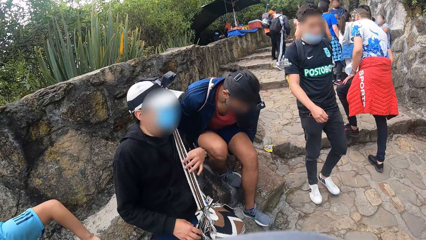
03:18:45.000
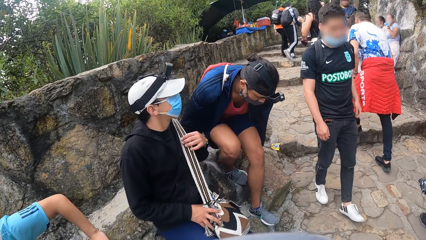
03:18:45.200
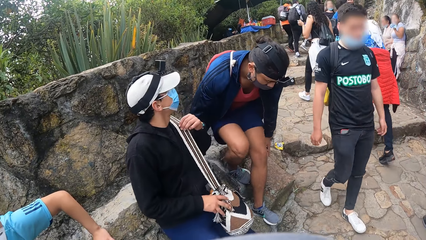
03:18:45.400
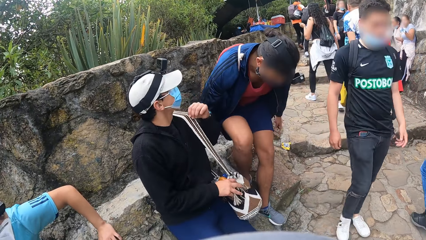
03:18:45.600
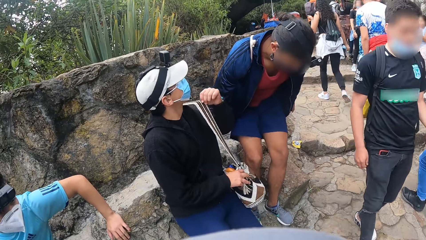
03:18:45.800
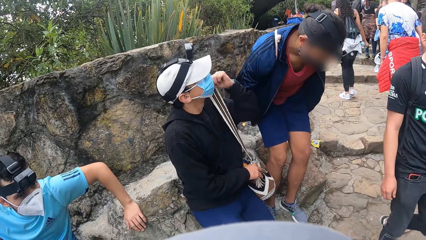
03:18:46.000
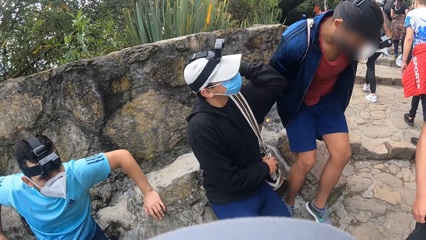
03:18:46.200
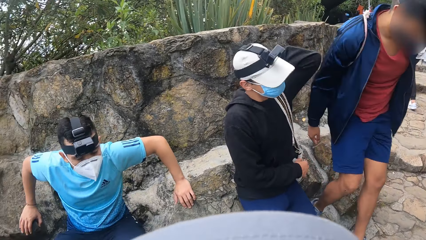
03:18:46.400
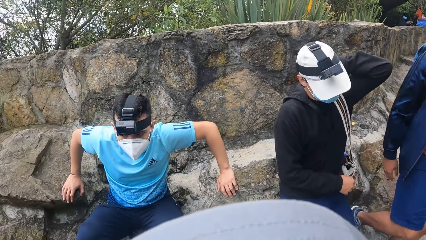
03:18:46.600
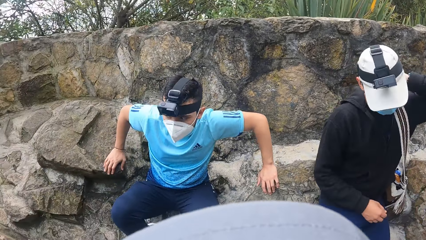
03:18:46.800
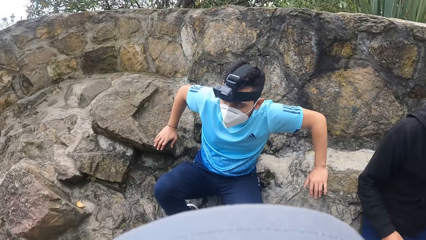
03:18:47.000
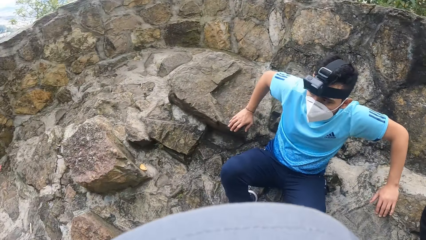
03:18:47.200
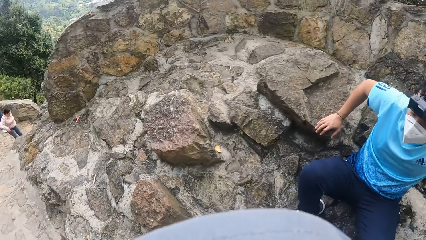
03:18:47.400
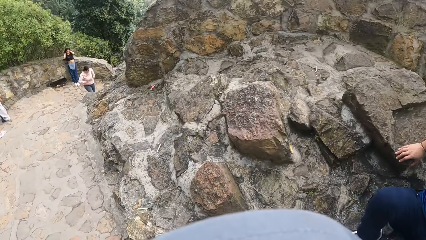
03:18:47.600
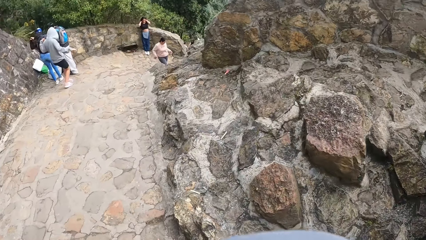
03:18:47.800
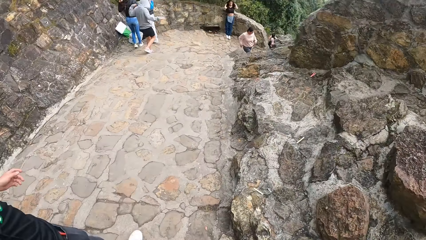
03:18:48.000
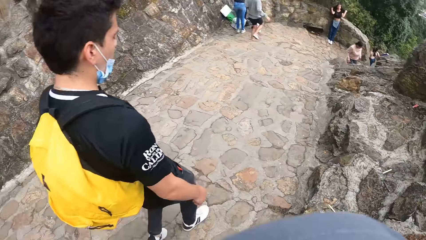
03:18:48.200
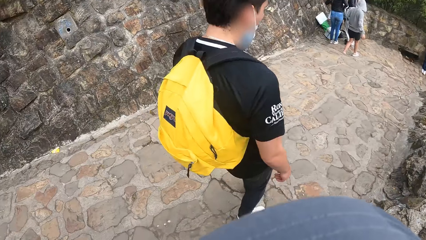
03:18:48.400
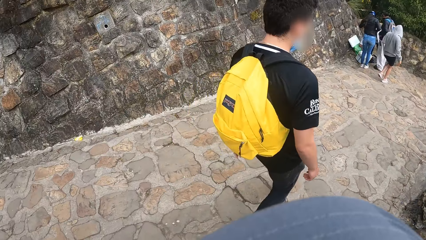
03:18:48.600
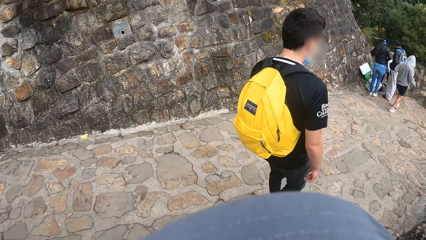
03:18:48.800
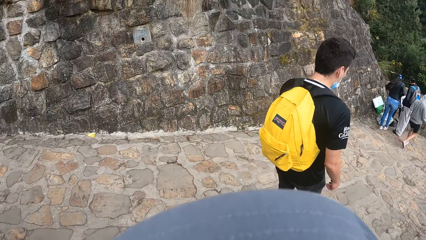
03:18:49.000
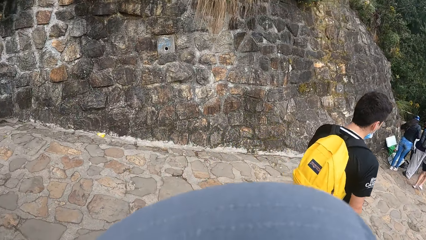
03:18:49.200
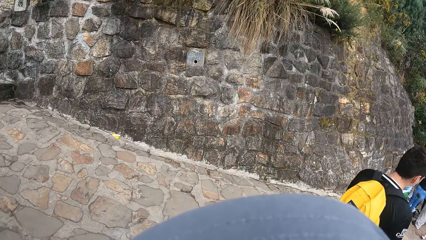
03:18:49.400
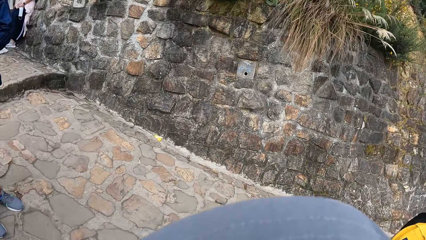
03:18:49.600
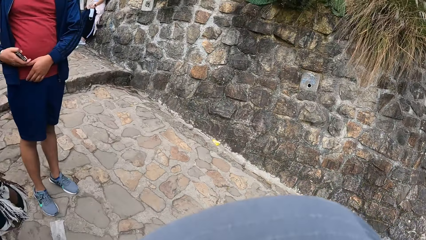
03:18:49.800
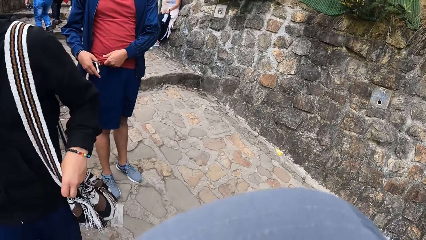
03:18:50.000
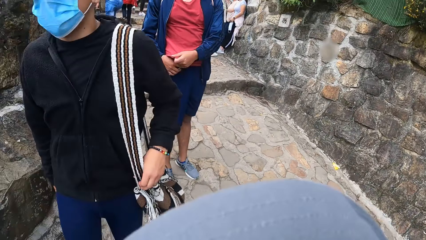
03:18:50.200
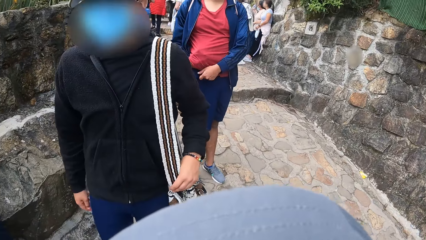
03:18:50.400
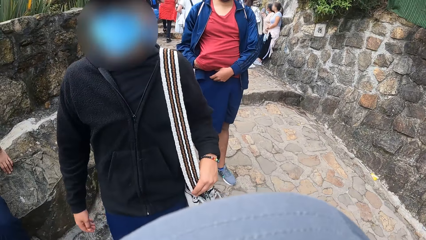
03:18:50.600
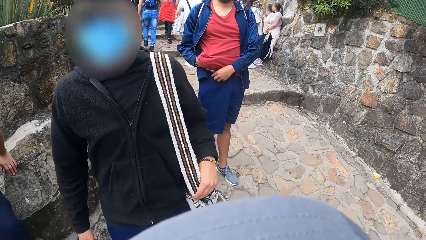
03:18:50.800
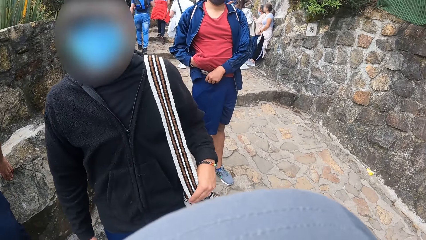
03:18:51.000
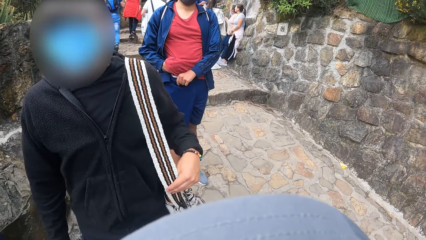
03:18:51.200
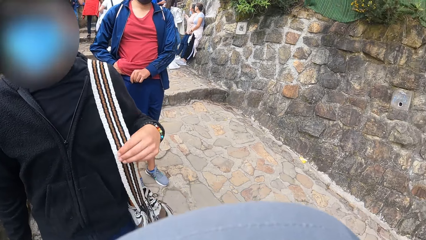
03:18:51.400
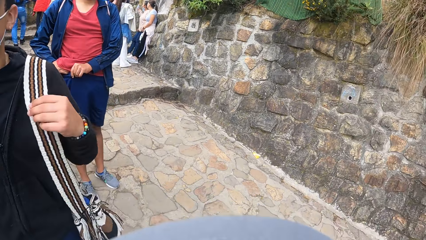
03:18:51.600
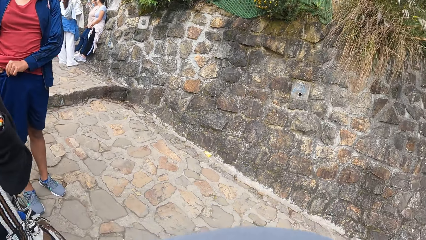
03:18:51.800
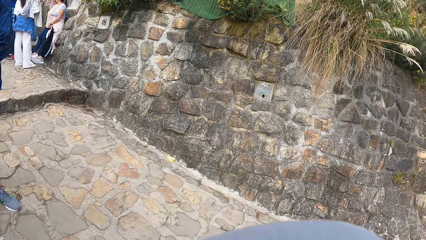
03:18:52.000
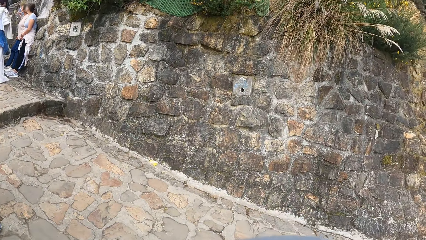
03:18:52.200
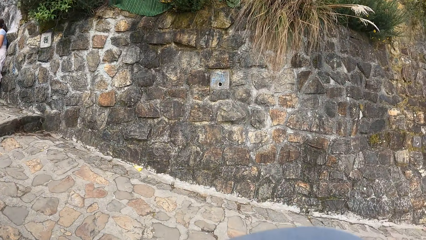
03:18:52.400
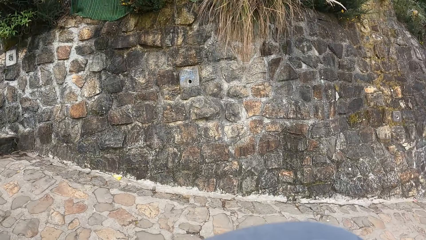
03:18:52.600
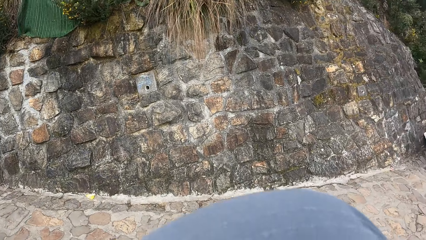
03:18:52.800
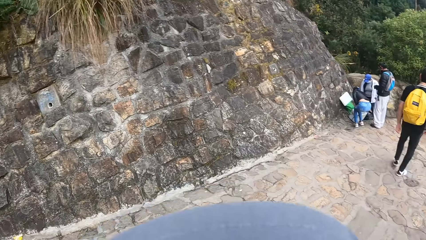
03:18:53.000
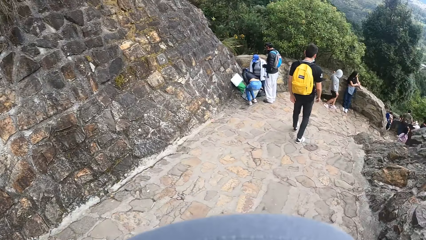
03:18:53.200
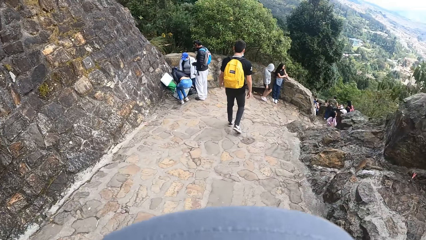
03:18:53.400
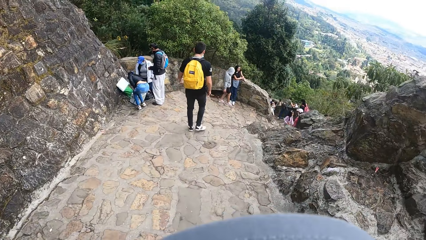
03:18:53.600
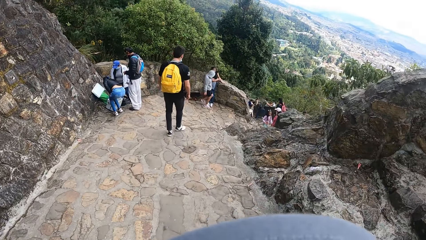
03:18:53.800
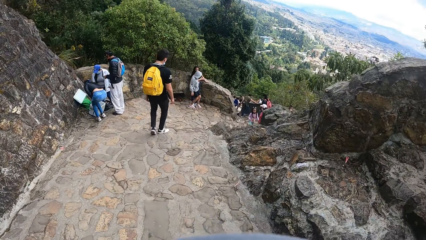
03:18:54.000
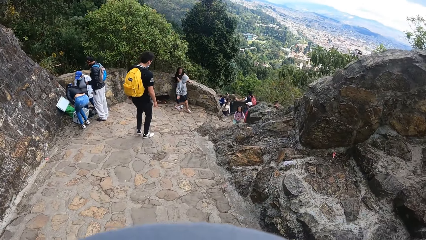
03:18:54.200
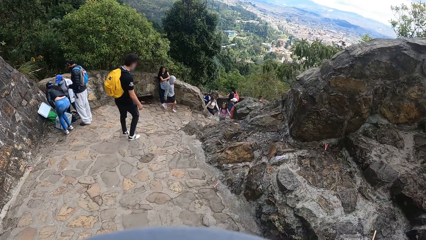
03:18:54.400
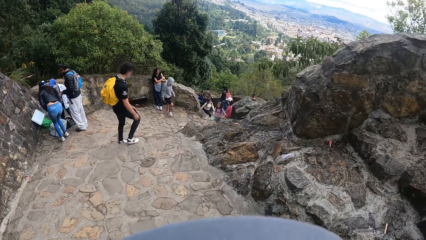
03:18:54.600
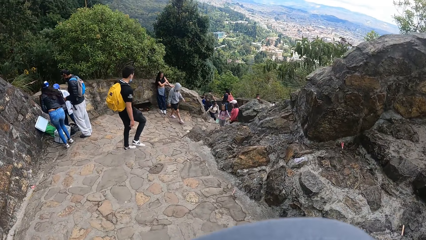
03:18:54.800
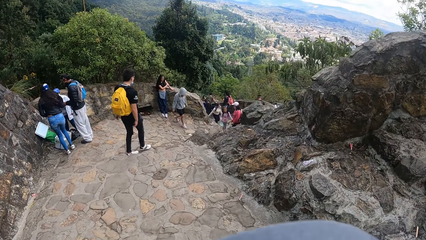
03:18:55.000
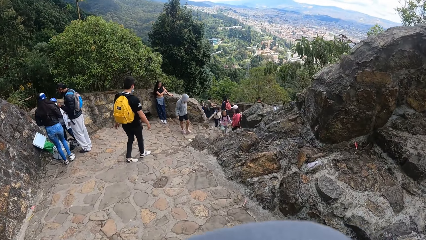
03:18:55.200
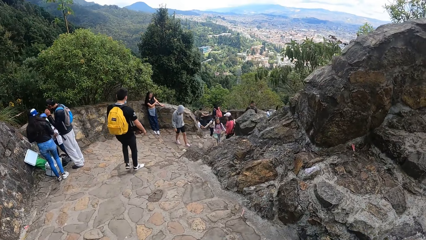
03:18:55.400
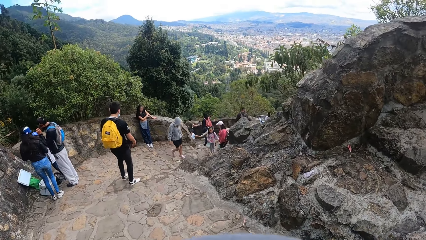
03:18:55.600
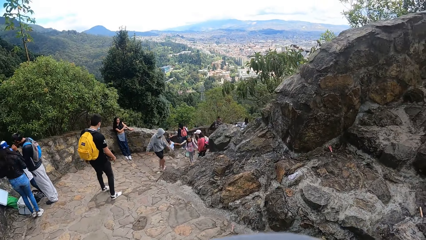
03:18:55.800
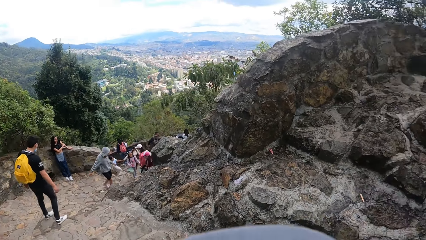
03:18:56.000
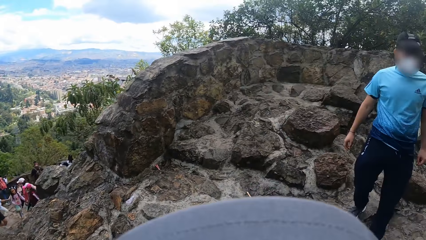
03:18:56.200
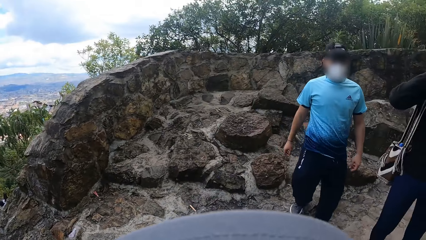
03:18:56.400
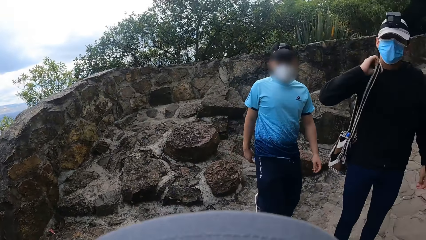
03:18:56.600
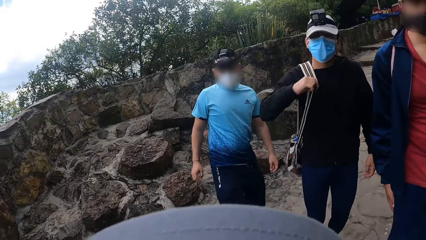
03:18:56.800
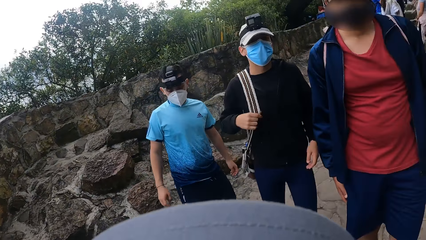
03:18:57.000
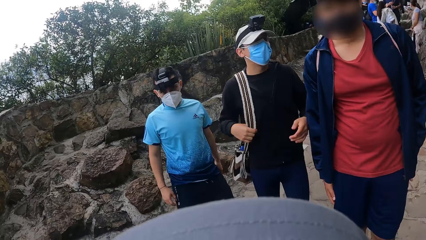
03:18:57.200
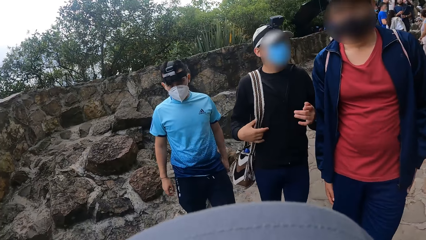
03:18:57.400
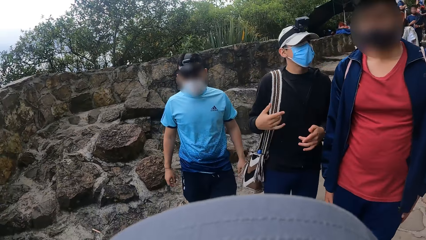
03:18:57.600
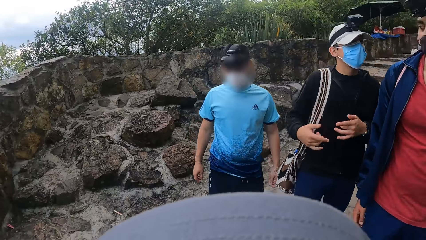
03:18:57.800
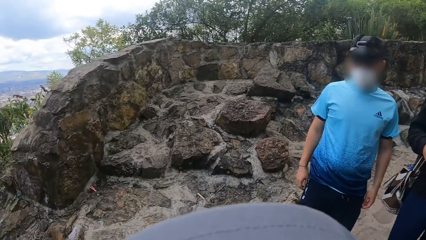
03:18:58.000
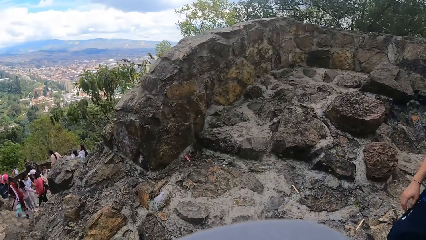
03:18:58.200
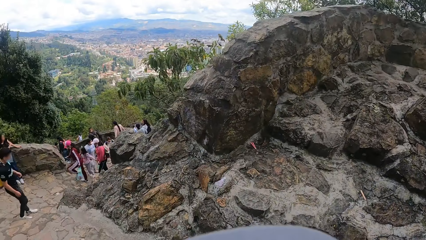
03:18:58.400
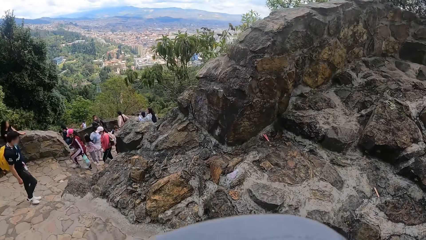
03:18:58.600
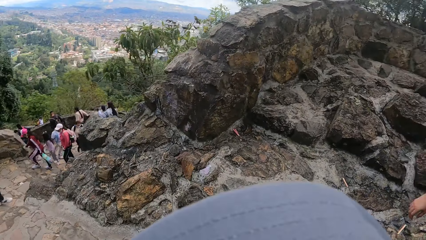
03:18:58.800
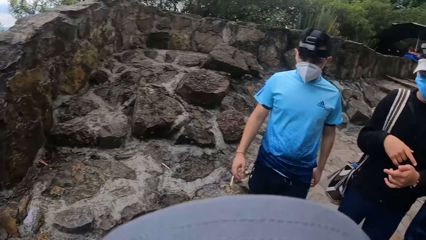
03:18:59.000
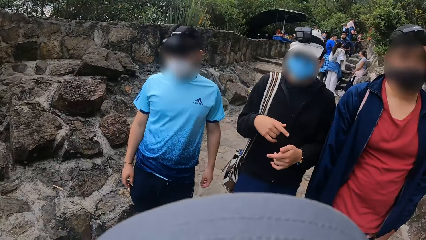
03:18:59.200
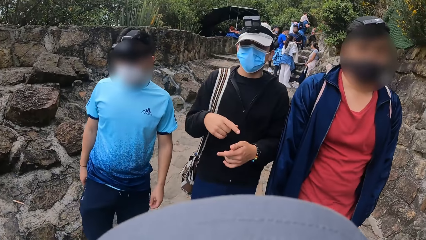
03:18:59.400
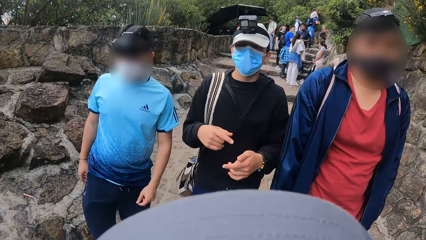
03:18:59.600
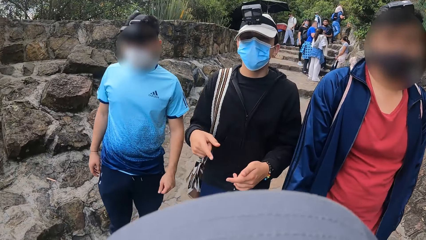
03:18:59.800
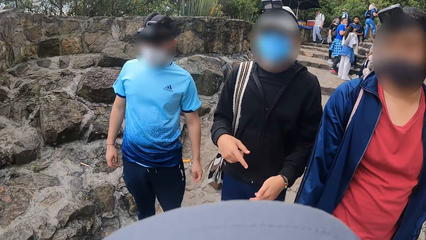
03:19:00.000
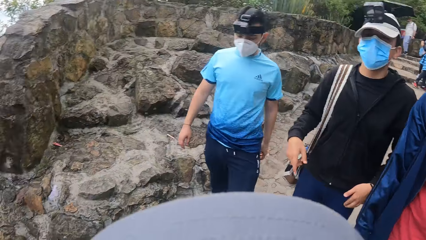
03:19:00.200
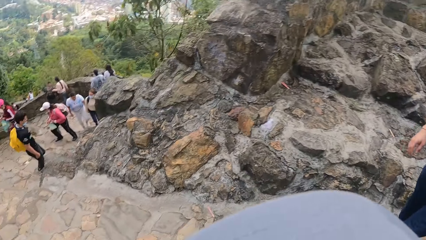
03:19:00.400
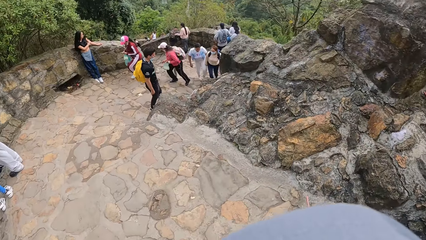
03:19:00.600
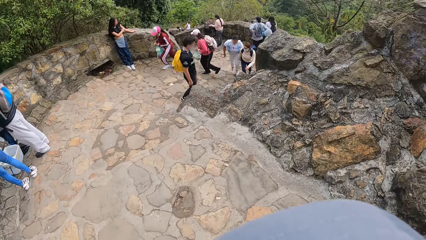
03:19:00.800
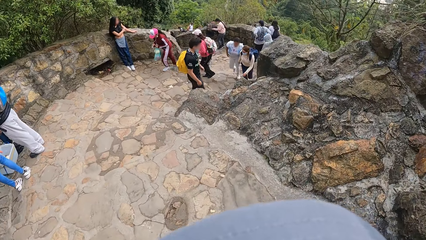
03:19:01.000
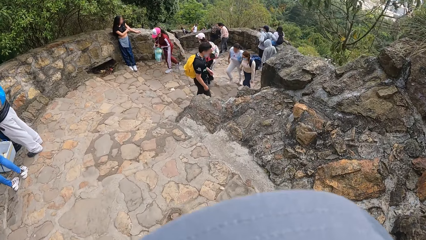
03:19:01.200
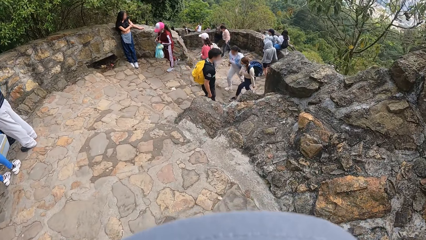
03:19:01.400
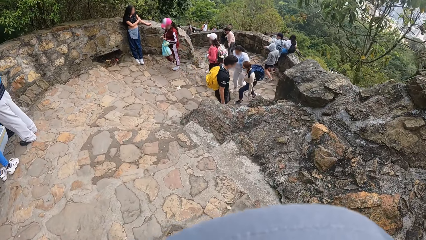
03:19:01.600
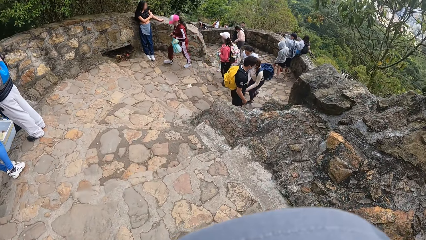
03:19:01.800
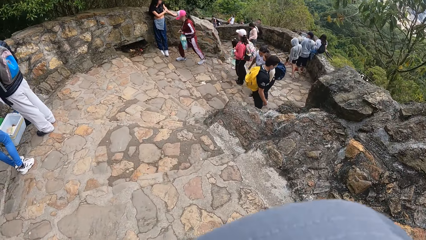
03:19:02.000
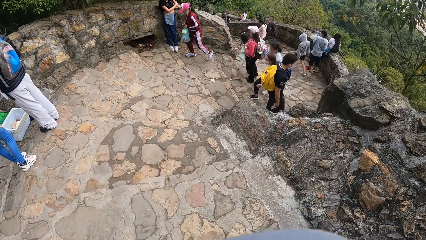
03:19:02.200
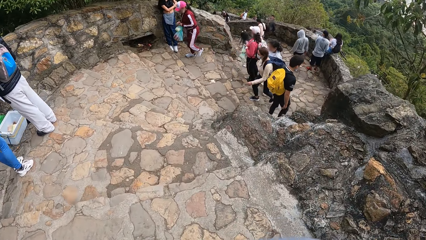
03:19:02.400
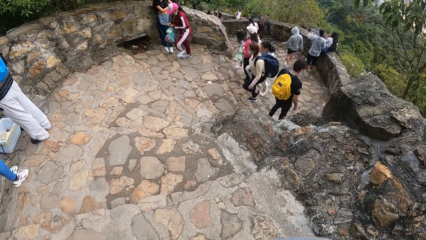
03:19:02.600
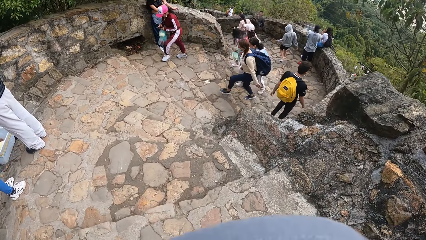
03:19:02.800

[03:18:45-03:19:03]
A man gets up from the stairway. The camera wearer moves down the stairway. The man moves down the stairway. Another man moves down the stairway. Another man moves down the stairway. The camera wearer interacts with a man, another man and a lady.
